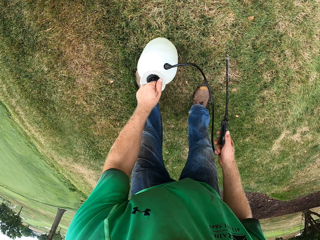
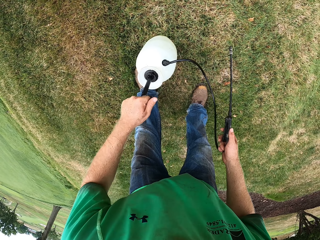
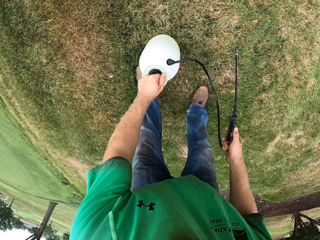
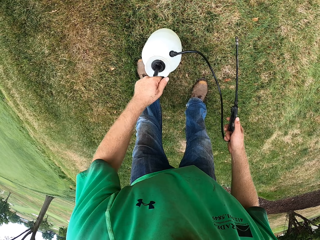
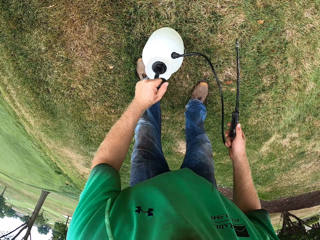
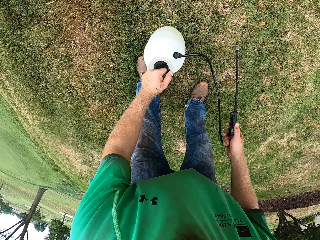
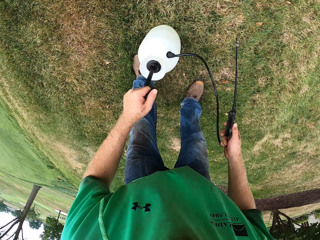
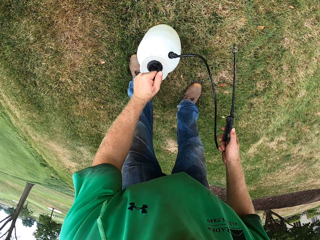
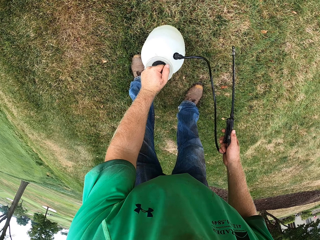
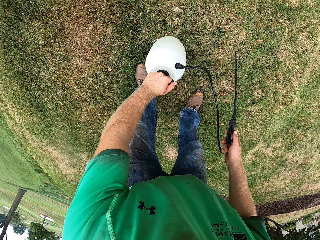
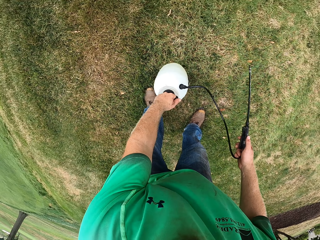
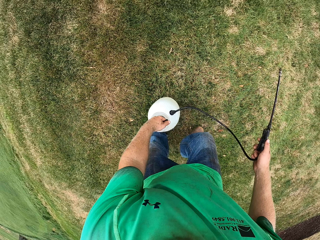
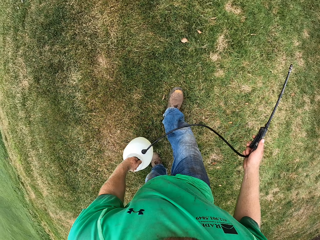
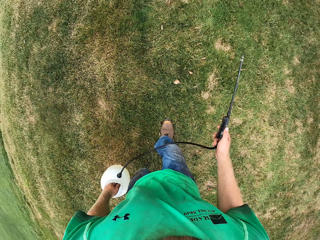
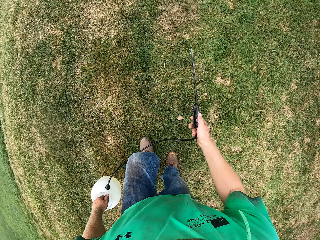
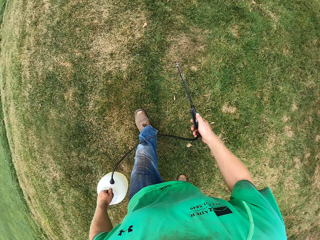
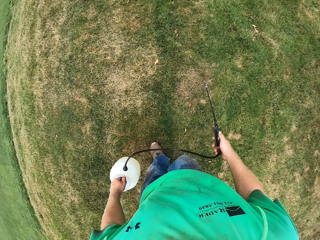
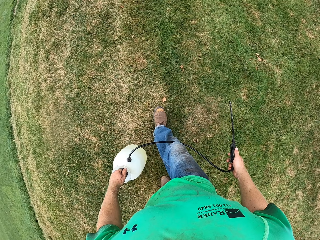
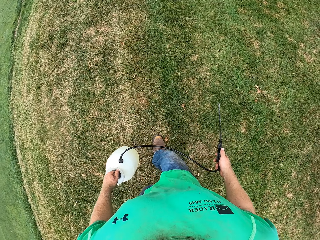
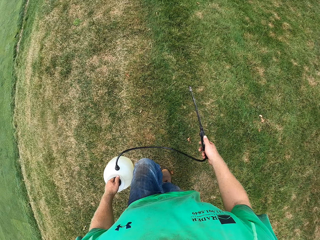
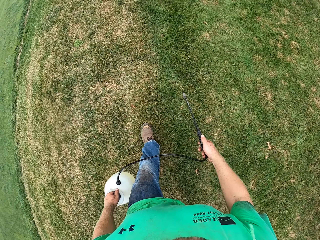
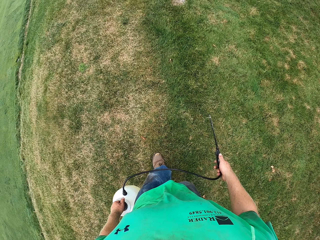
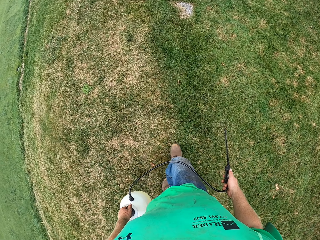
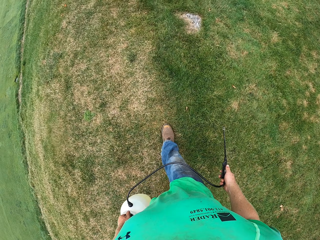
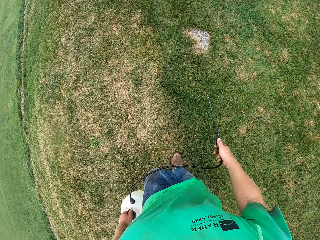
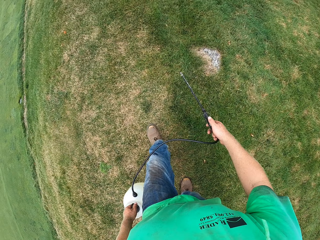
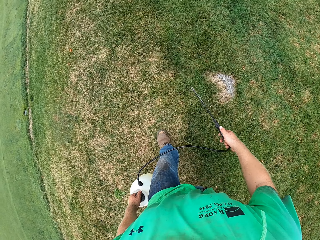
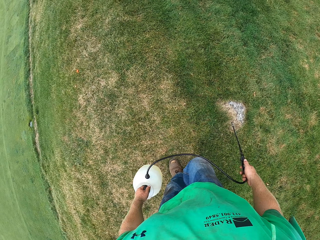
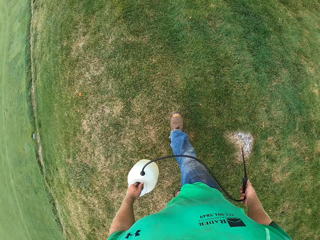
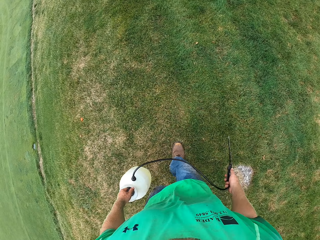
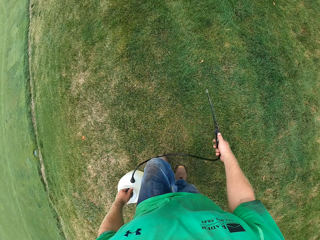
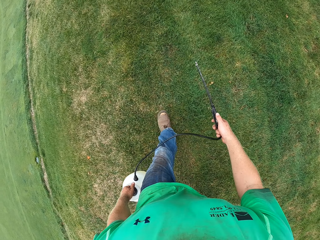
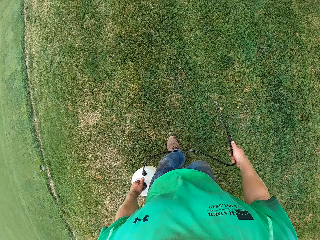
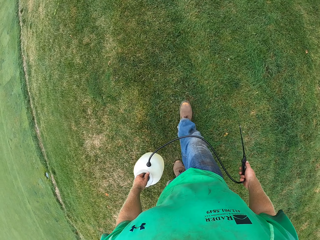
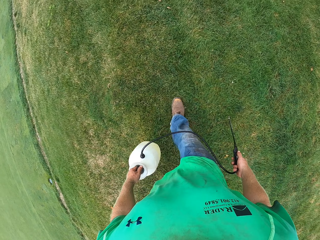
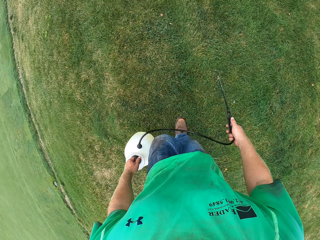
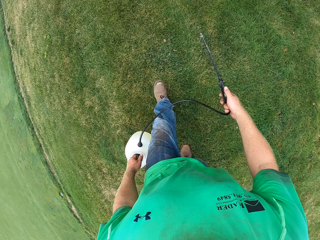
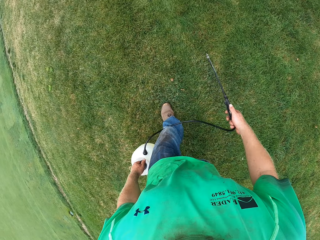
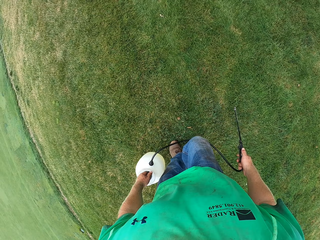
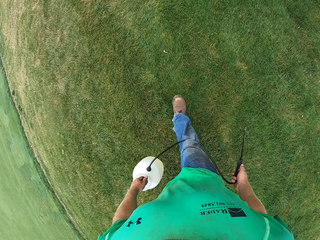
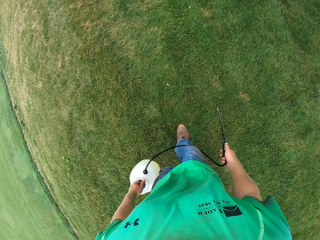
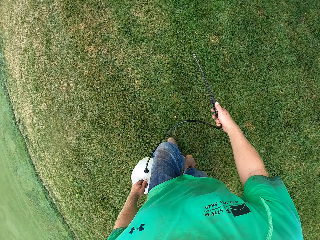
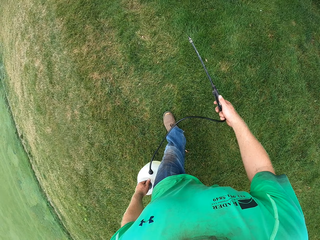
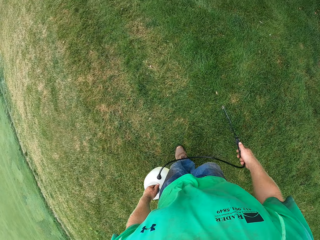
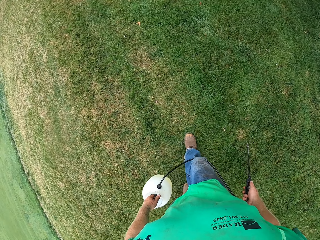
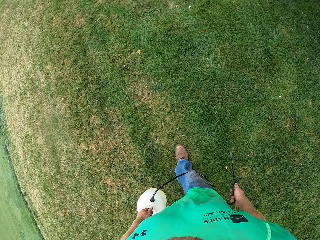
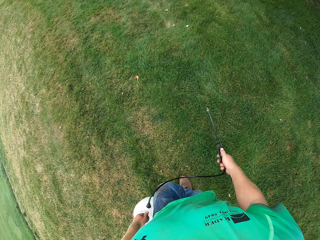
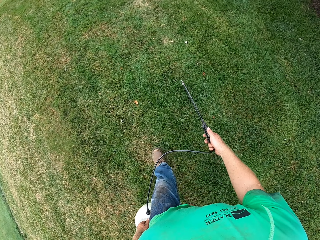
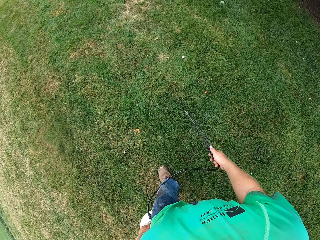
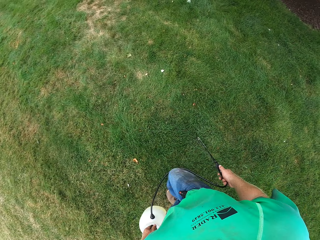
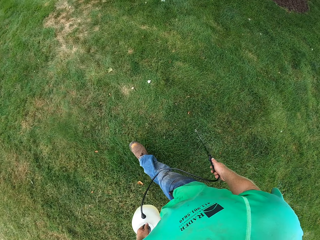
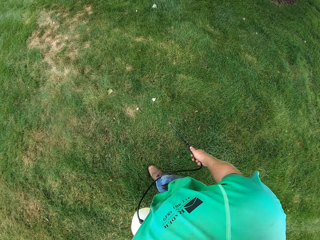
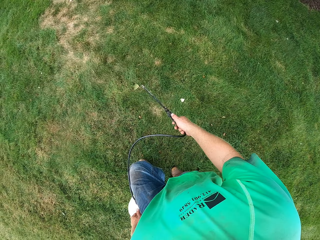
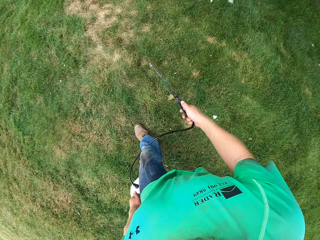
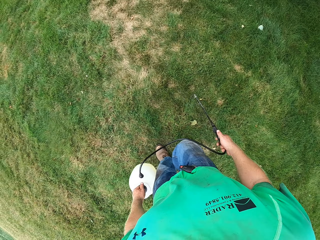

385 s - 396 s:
The camera wearer picks up the pressure sprayer from the ground with his left hand. He sprays the grass with the hose in his right hand and the pressure sprayer in his left hand. He carries the portable sprayer.

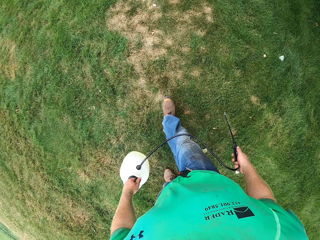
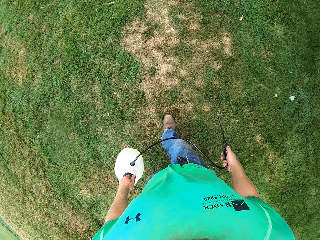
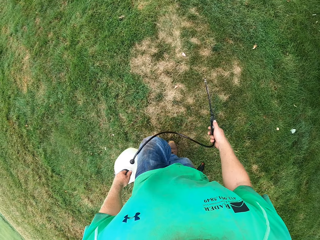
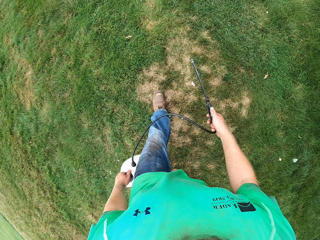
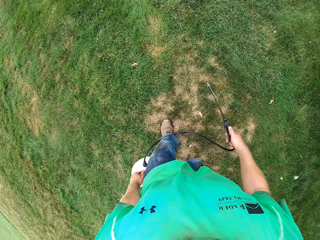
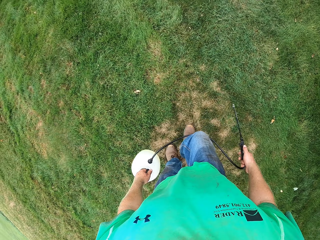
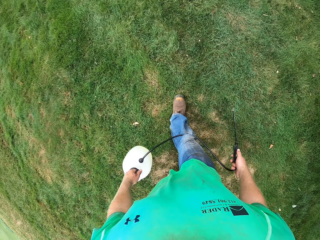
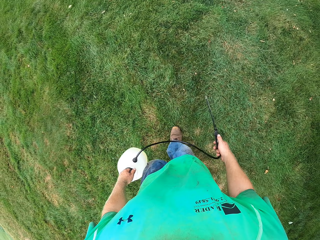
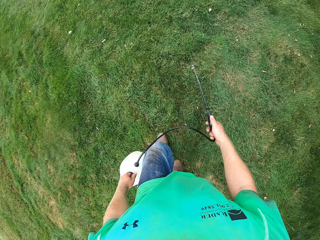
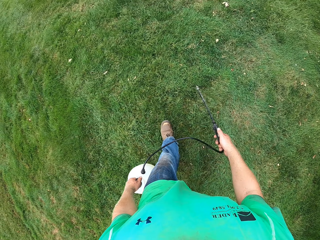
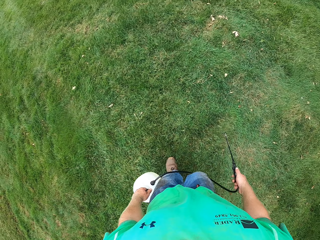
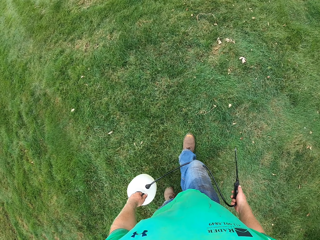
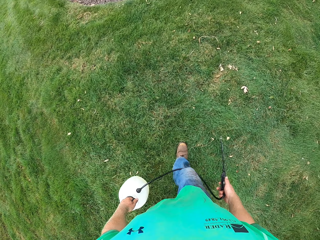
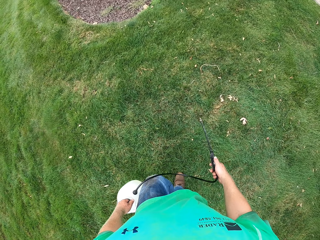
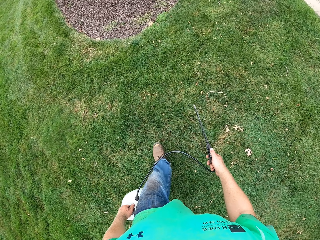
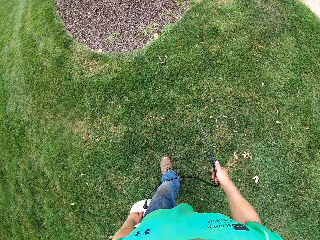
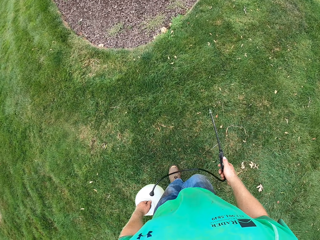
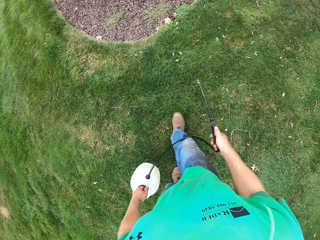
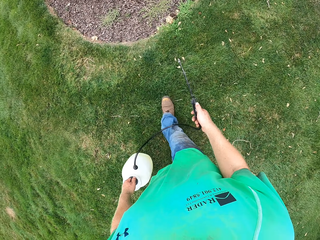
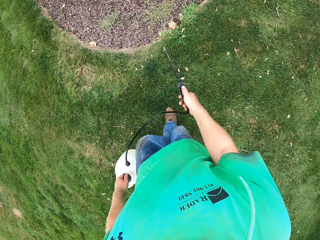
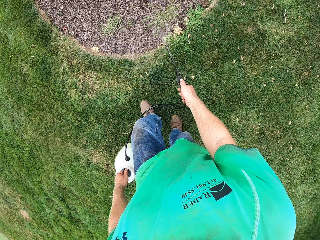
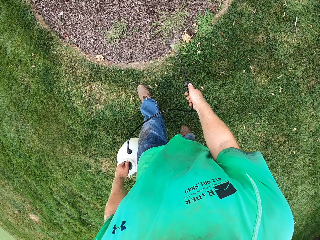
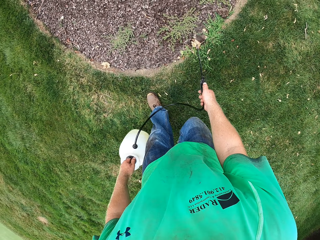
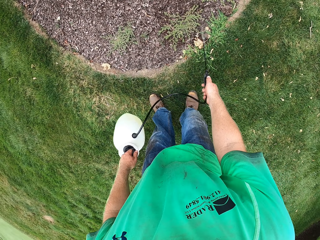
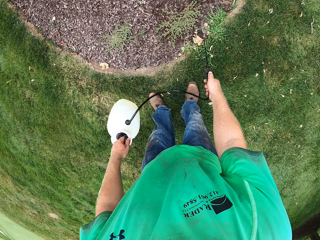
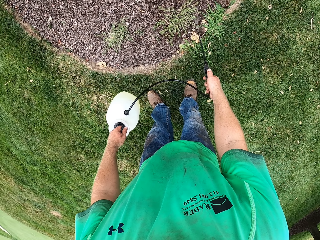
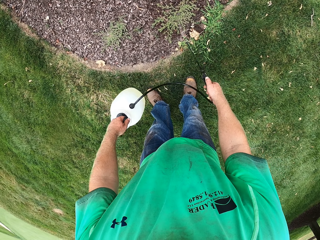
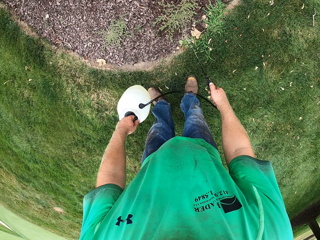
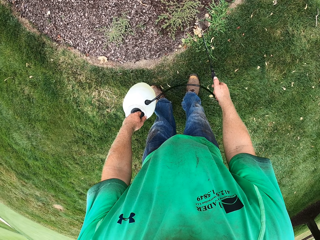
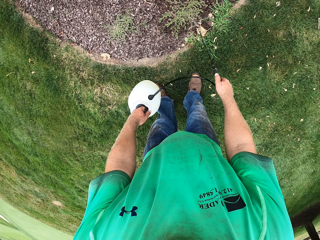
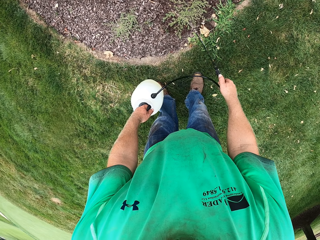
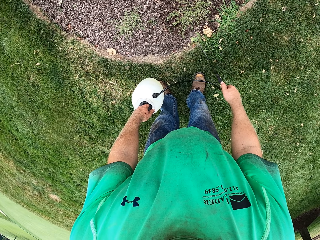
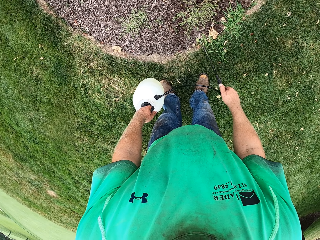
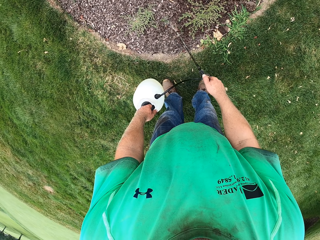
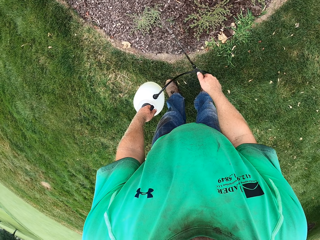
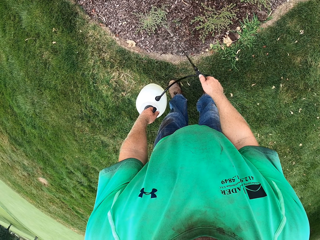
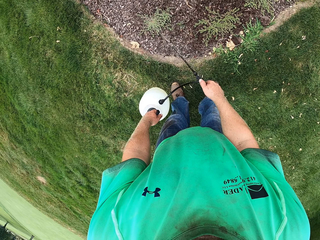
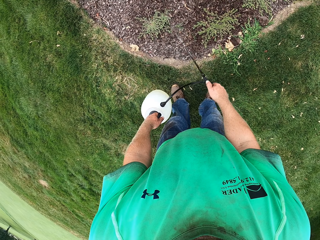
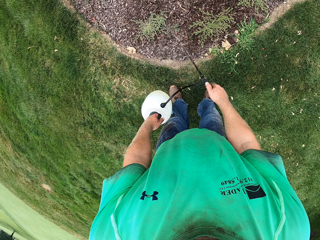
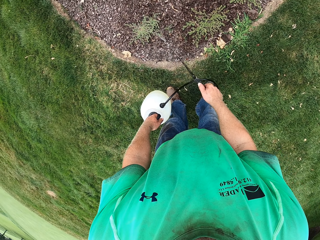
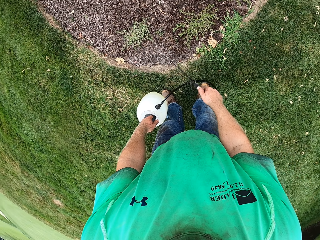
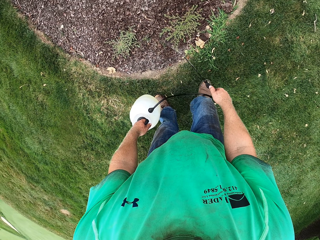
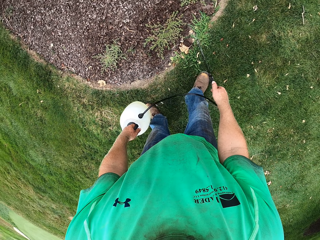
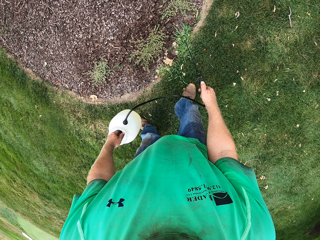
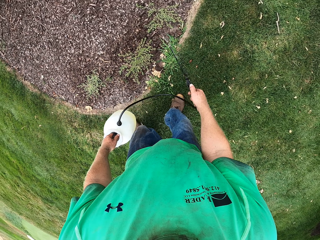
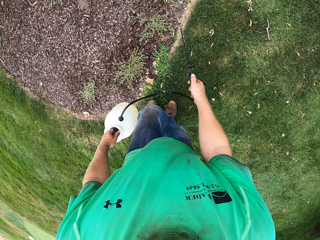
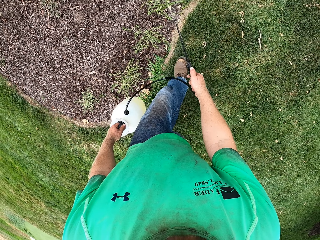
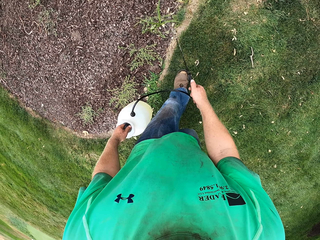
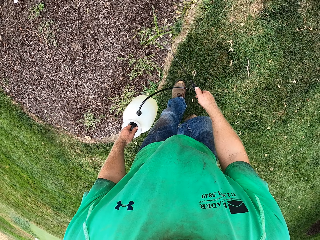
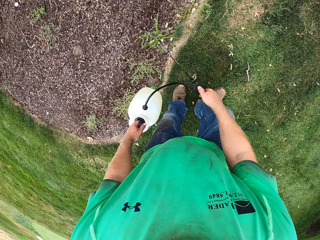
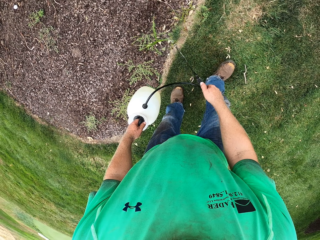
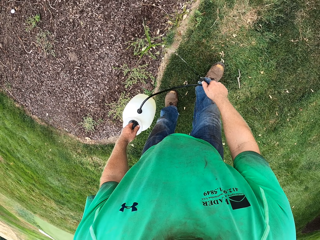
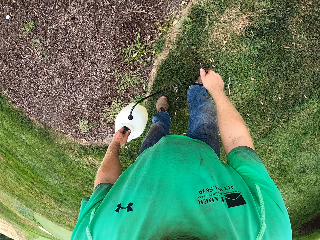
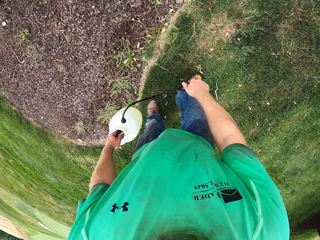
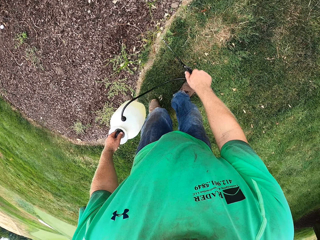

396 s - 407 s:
The camera wearer sprays the ground with the hose in his right hand and the pressure sprayer in his left hand. He walks around.
